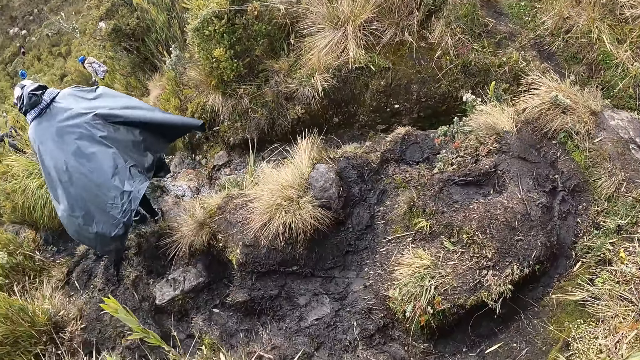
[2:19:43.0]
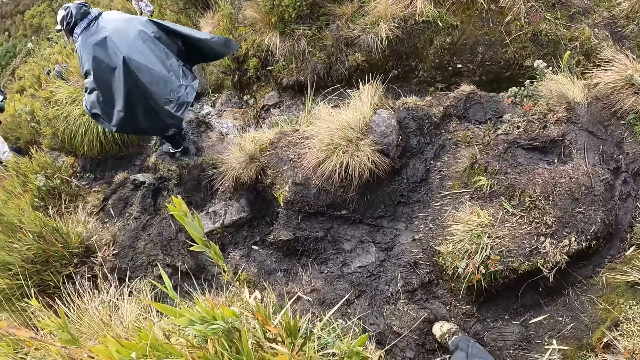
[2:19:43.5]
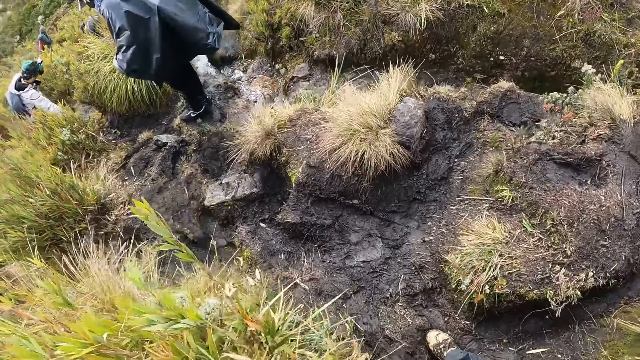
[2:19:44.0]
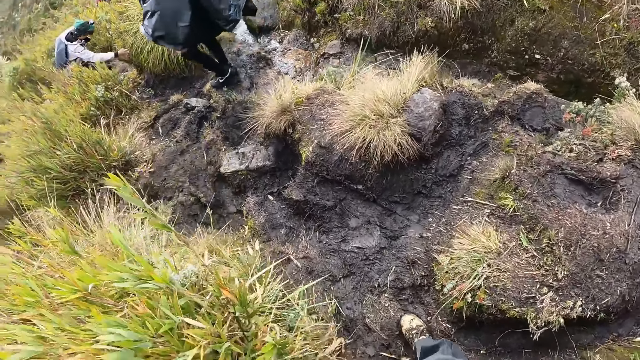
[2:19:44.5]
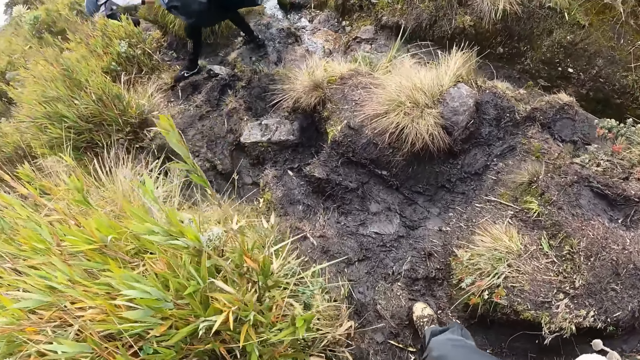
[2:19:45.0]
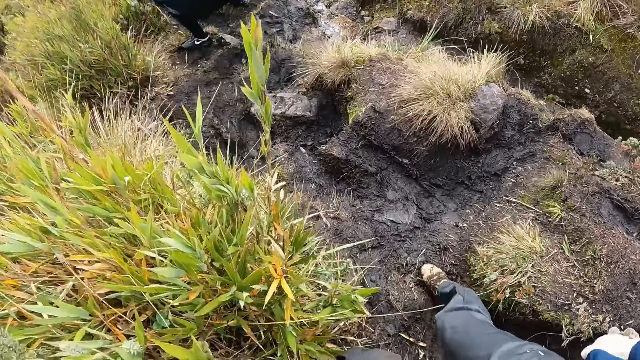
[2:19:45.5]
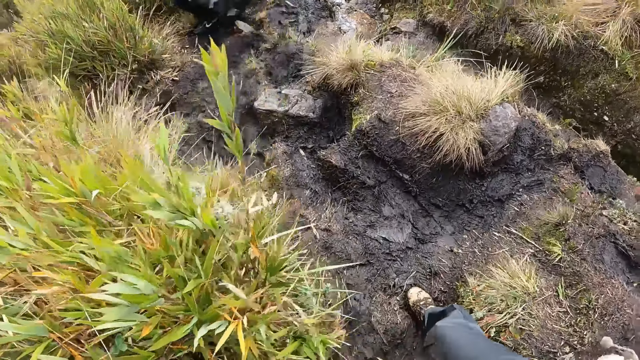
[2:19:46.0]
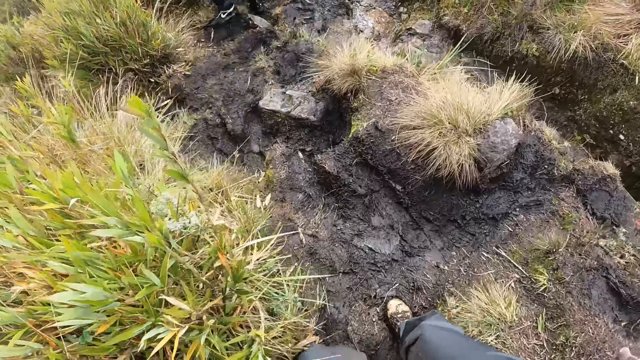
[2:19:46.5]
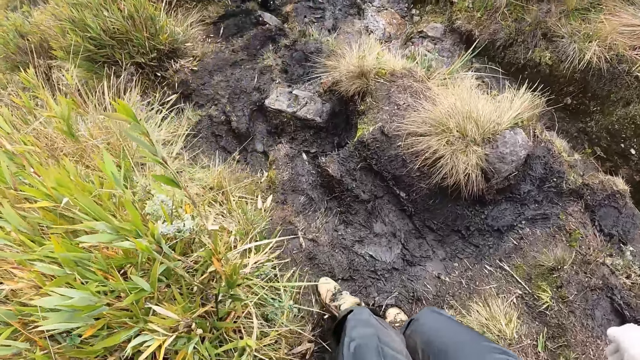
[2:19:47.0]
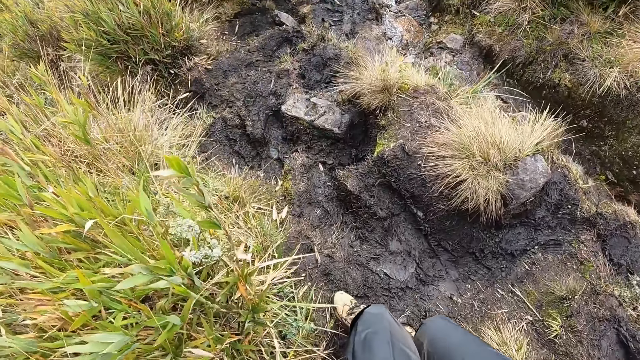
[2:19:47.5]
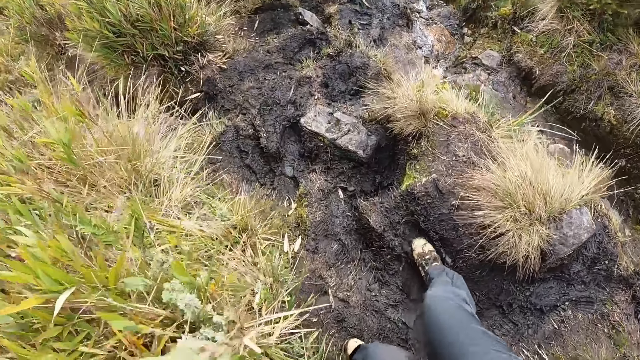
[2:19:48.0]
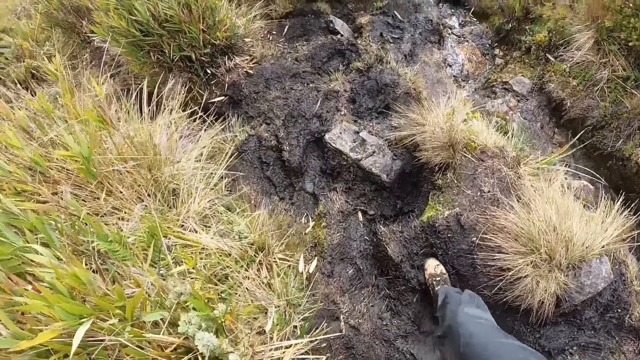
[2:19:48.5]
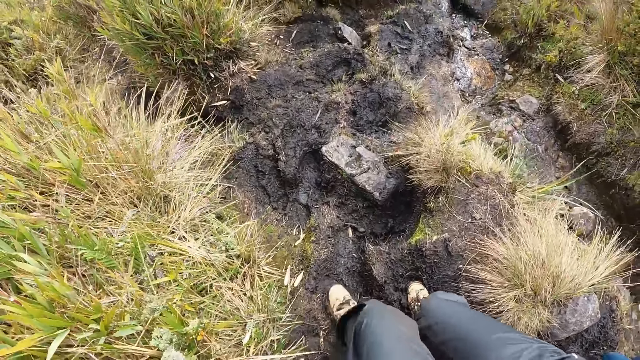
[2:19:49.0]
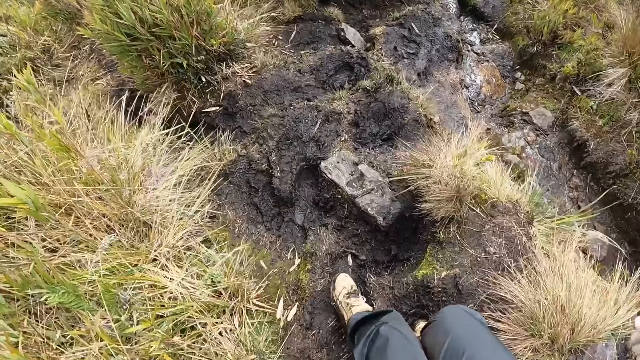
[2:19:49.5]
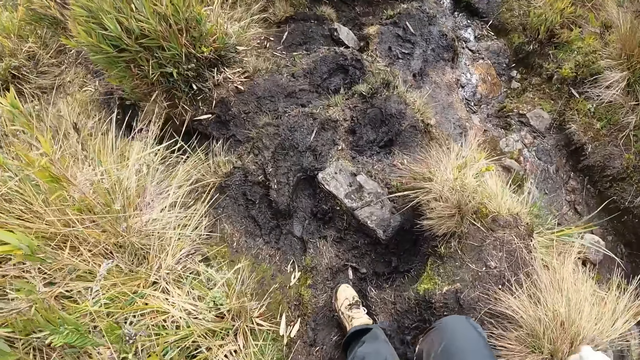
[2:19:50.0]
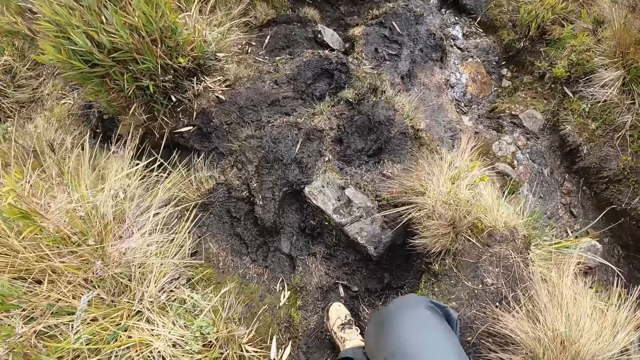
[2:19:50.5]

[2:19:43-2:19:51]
The camera wearer turns round. They walk through the pathway on the mountain with the group of people. A person stretches his hands.

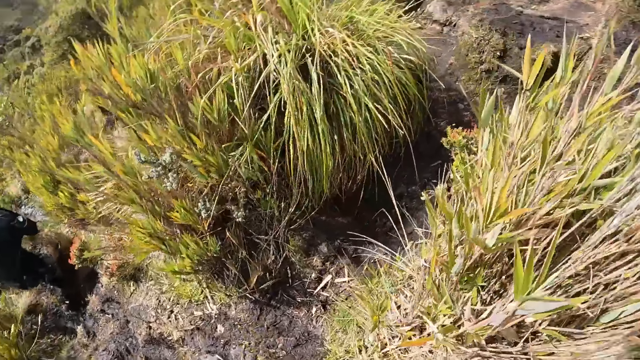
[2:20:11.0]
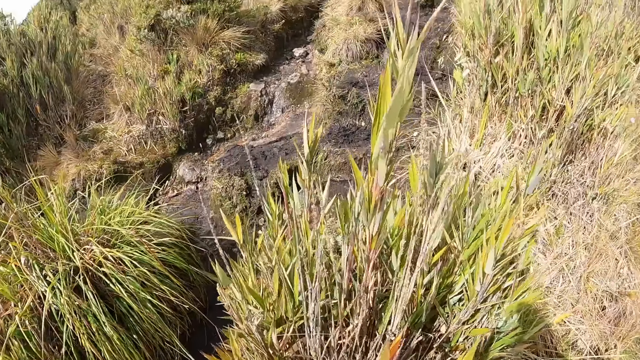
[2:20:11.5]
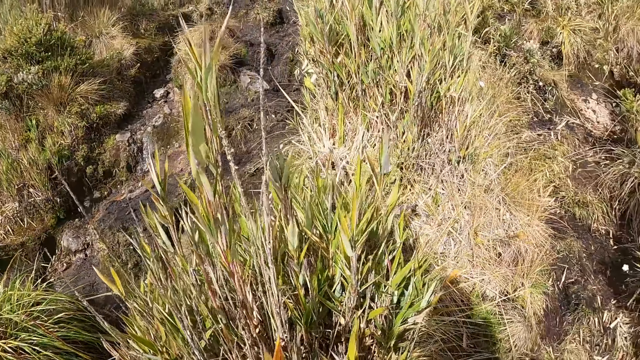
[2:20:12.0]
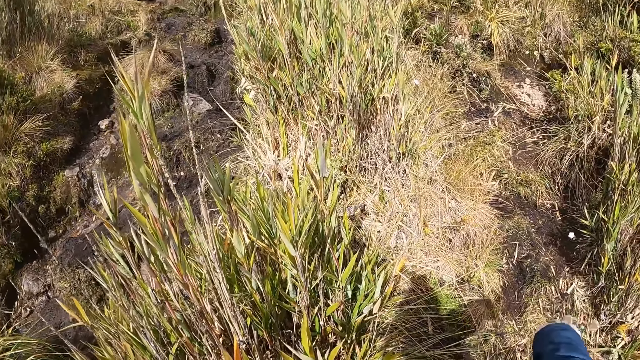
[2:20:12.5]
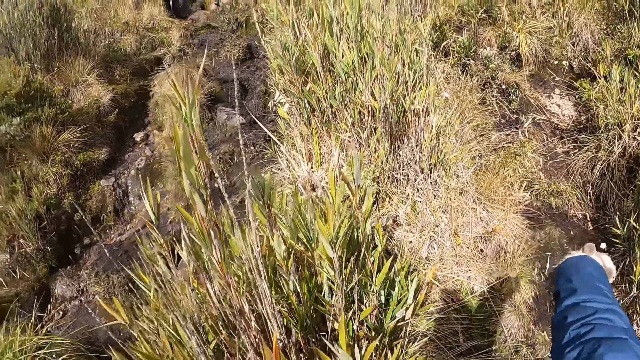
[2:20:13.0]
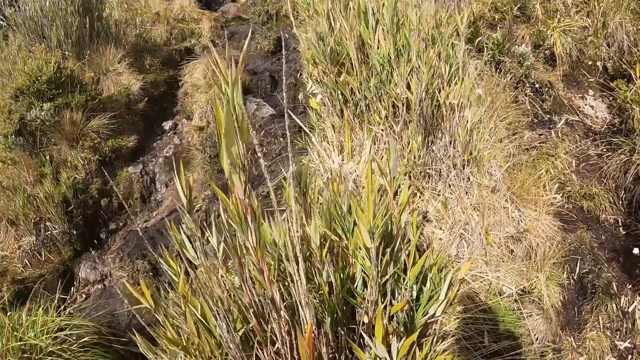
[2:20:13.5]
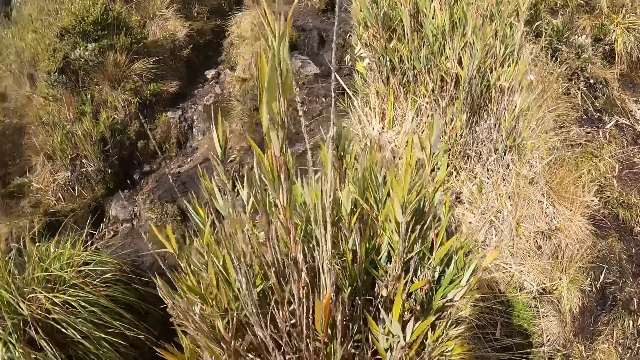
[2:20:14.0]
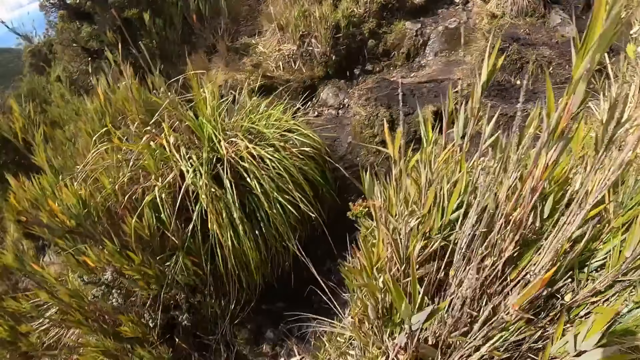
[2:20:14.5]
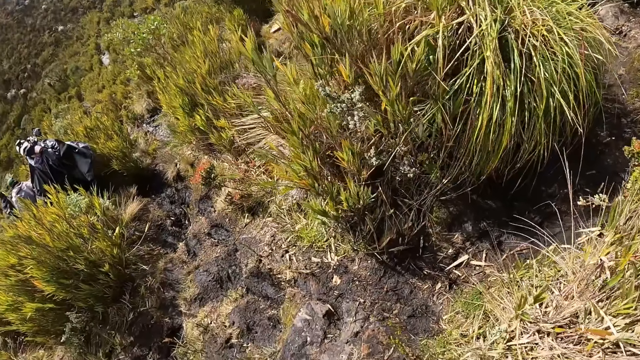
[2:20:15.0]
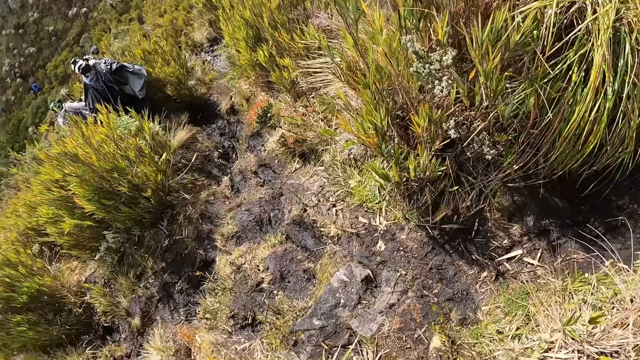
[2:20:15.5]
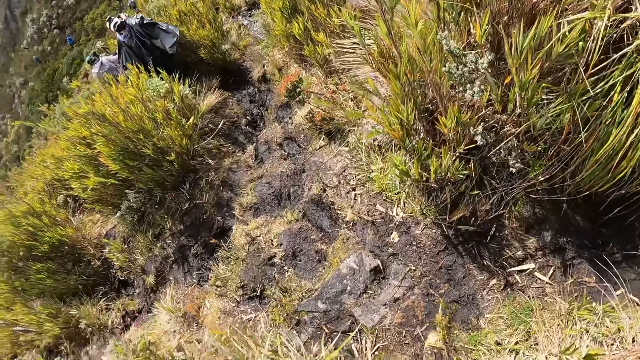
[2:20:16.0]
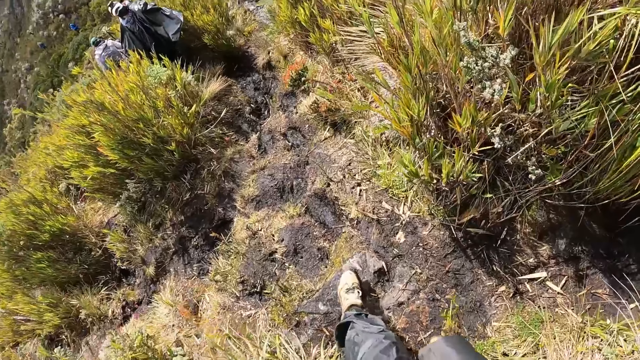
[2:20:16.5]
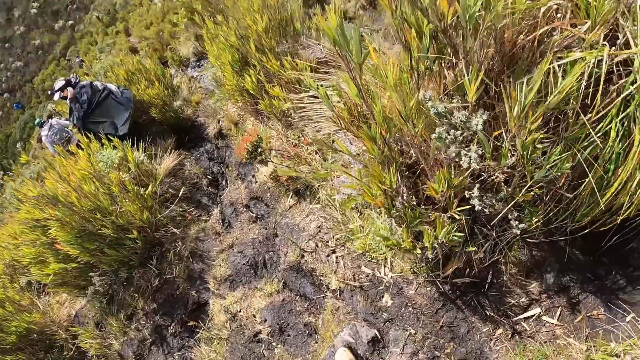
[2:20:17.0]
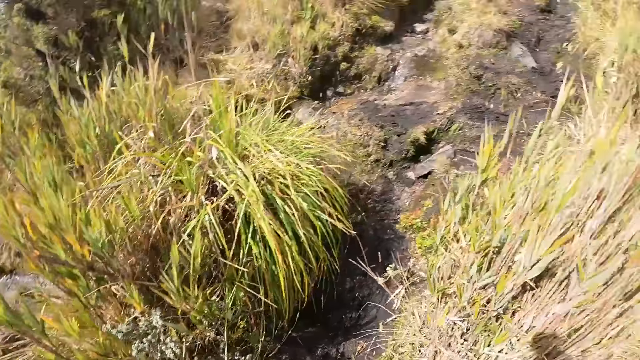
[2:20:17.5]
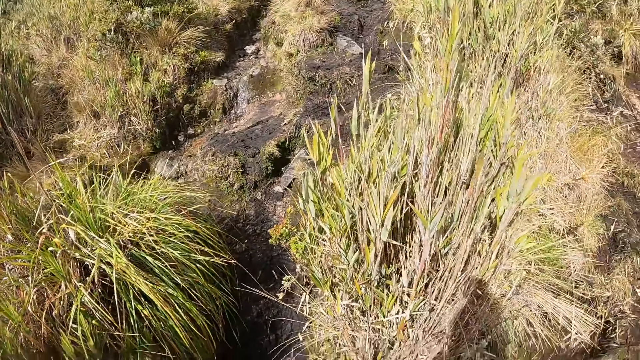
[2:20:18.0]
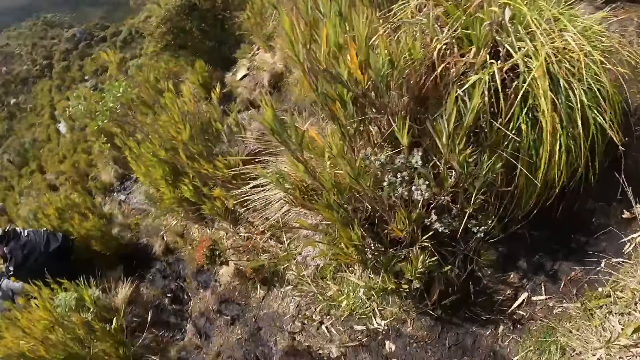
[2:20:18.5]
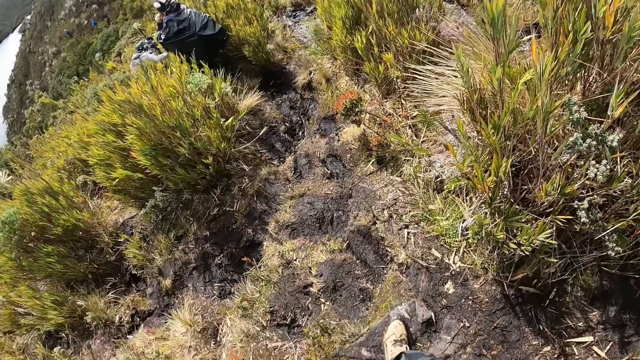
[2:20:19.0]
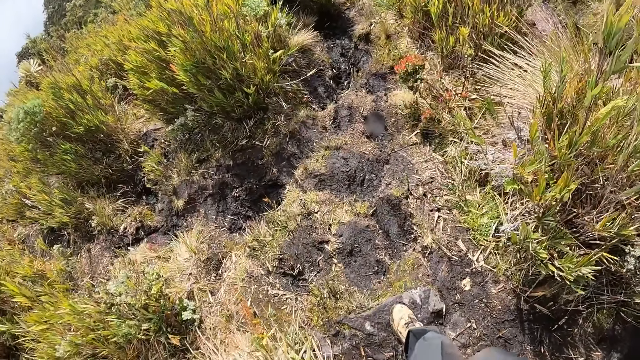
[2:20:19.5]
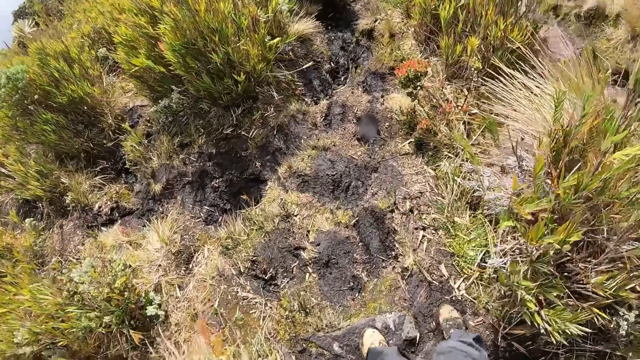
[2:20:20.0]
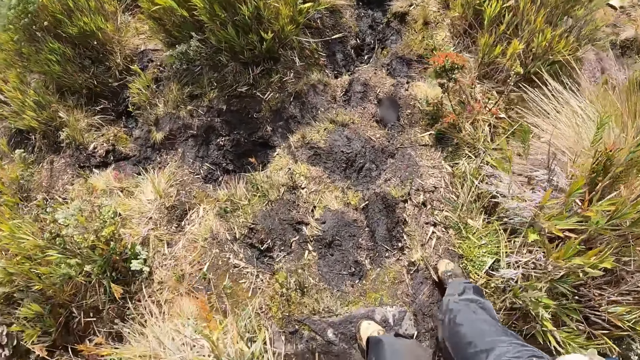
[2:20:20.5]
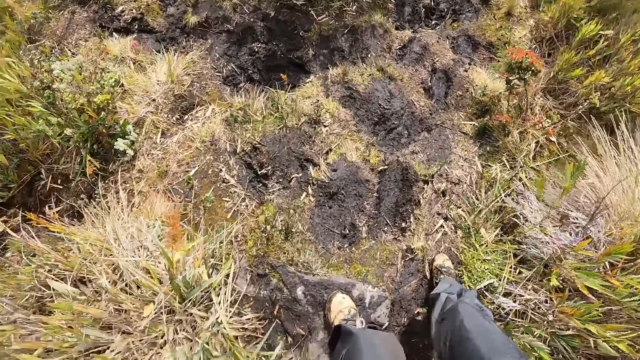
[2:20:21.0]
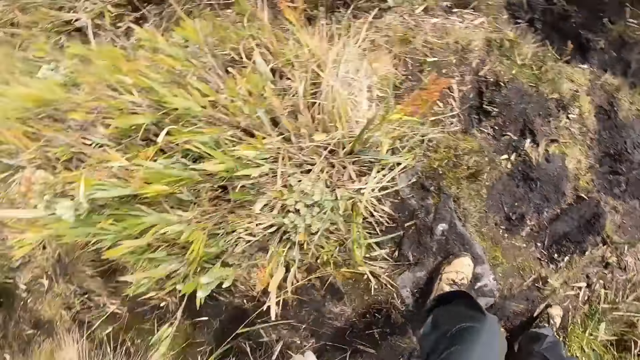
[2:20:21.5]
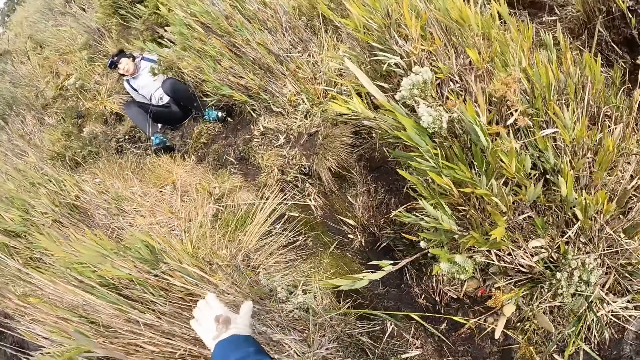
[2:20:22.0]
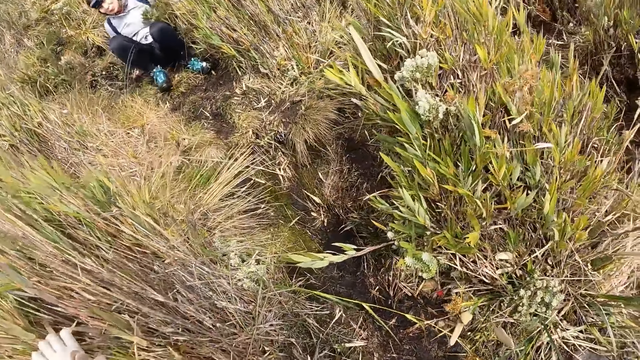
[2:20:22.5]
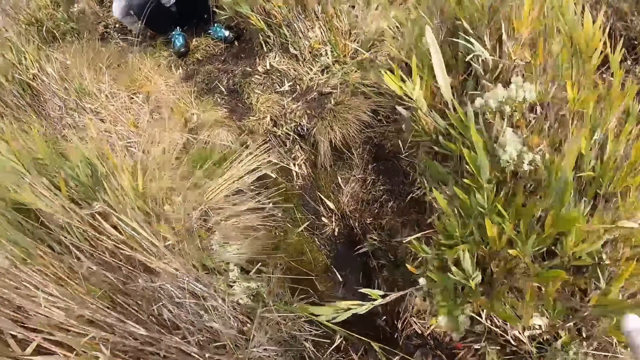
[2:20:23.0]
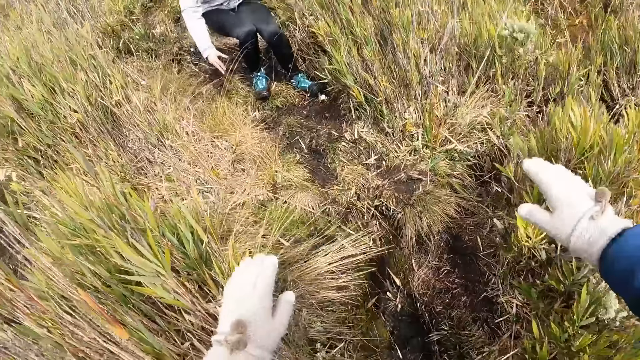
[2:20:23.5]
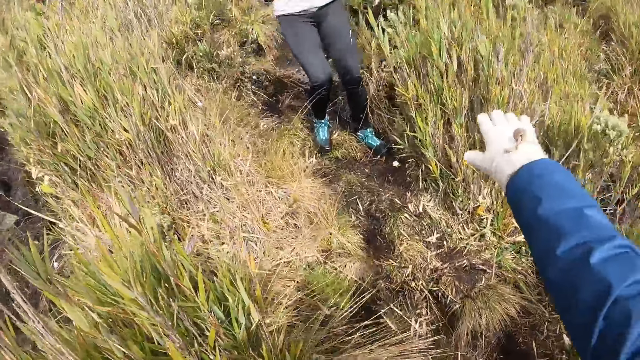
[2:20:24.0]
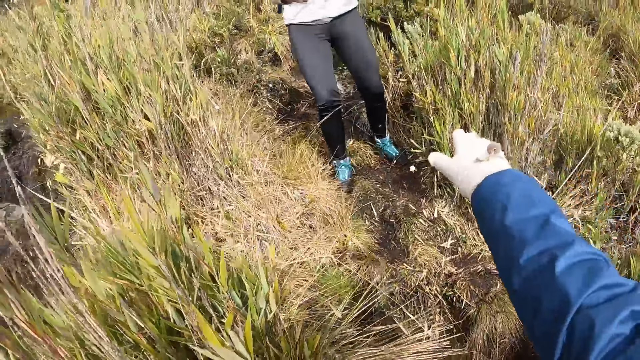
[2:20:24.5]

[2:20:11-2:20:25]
The camera wearer interacts with a woman.
